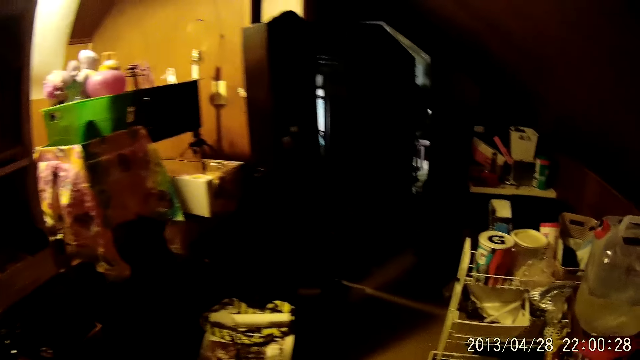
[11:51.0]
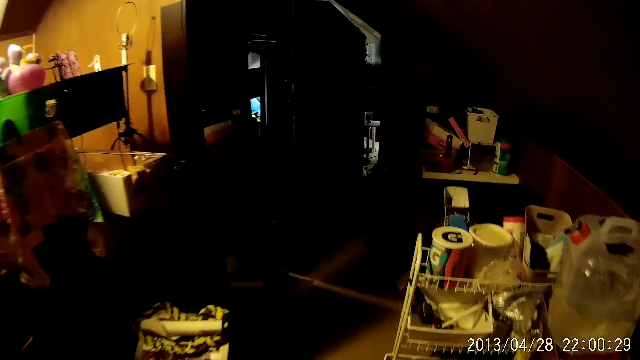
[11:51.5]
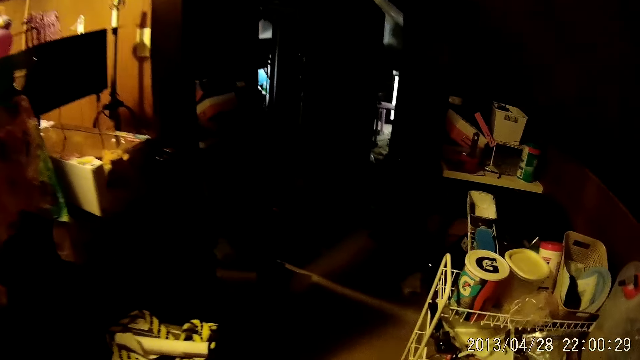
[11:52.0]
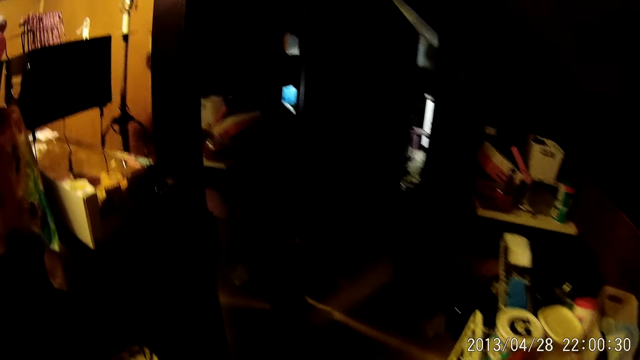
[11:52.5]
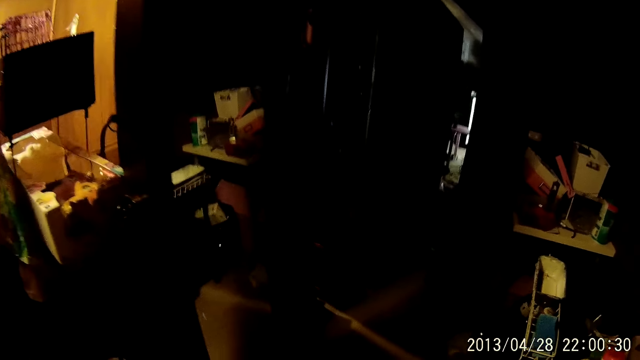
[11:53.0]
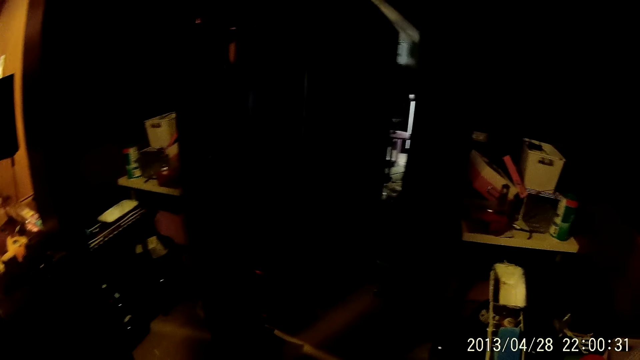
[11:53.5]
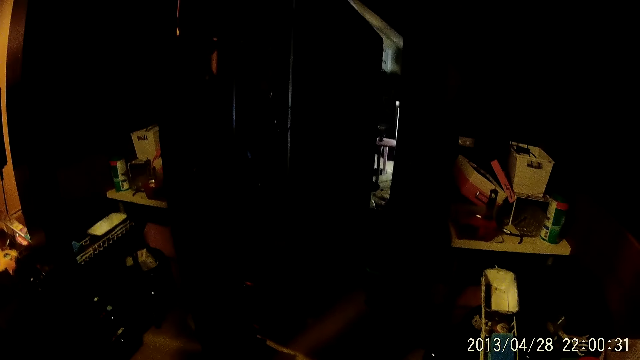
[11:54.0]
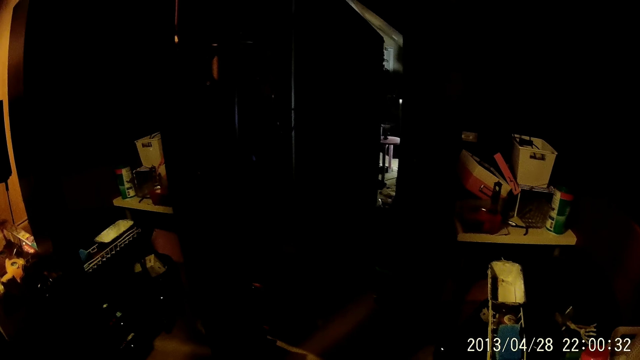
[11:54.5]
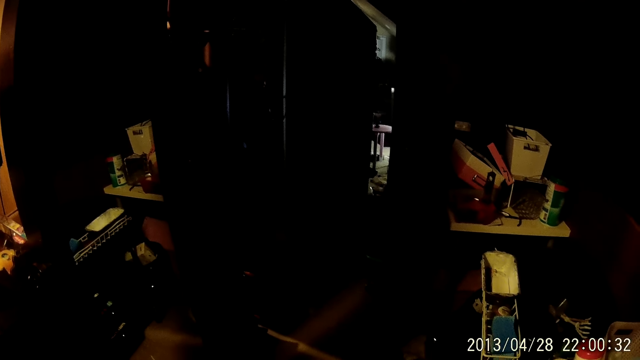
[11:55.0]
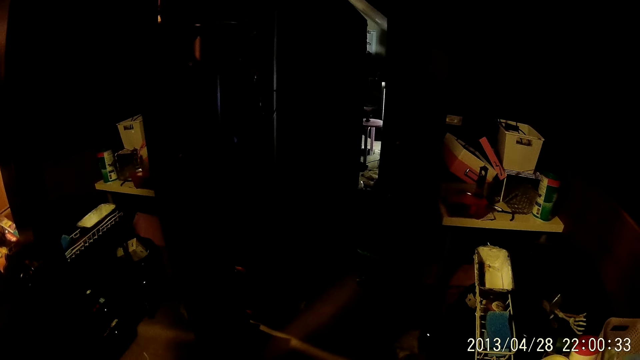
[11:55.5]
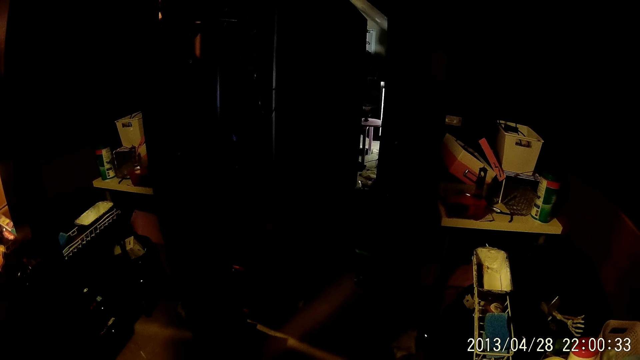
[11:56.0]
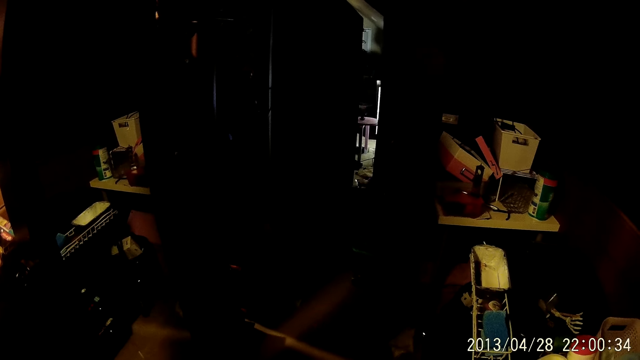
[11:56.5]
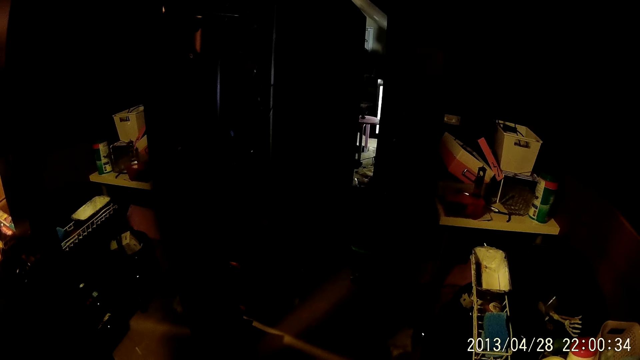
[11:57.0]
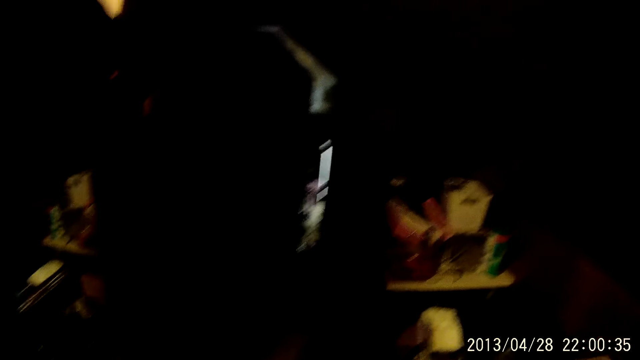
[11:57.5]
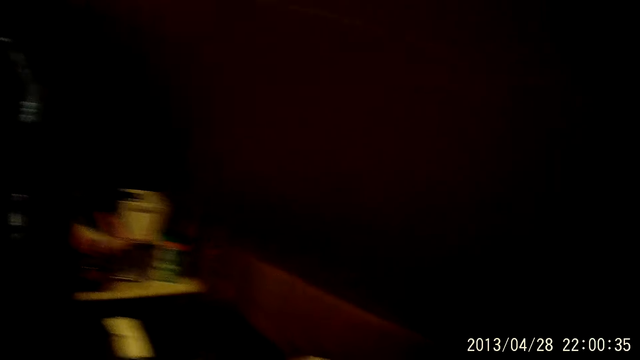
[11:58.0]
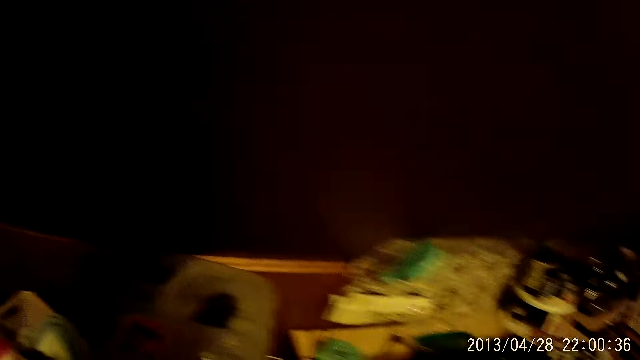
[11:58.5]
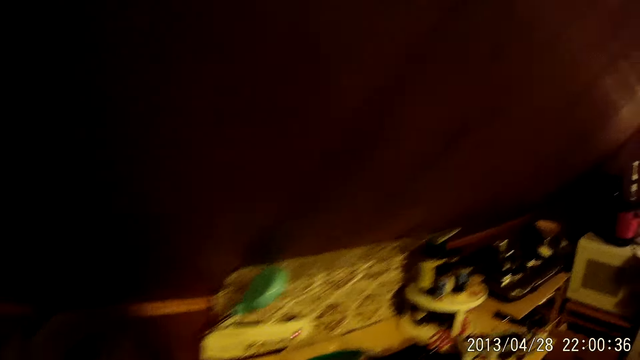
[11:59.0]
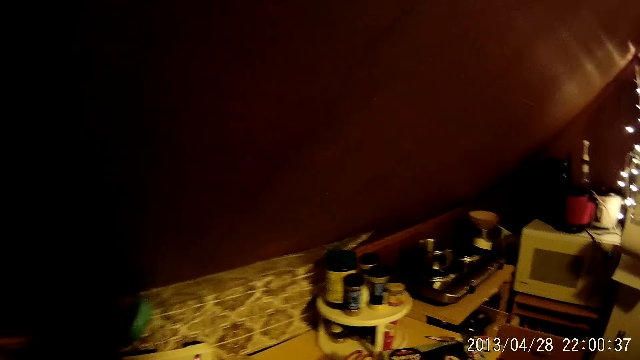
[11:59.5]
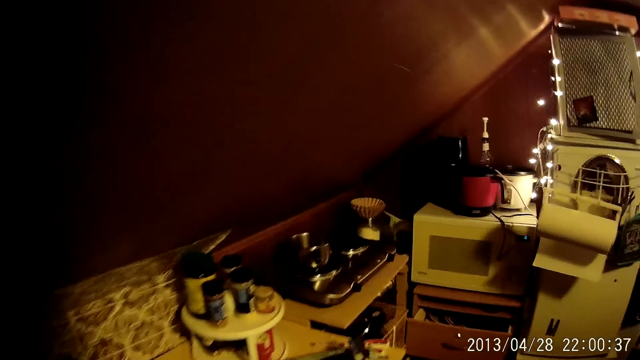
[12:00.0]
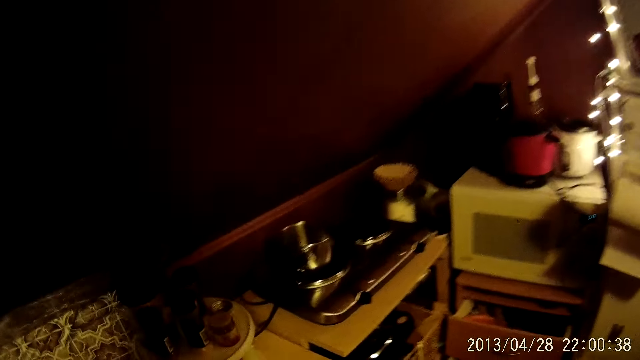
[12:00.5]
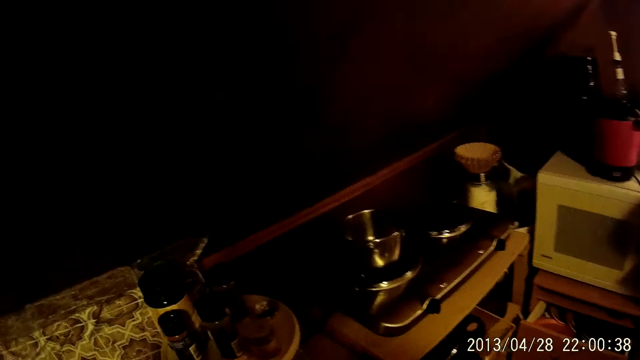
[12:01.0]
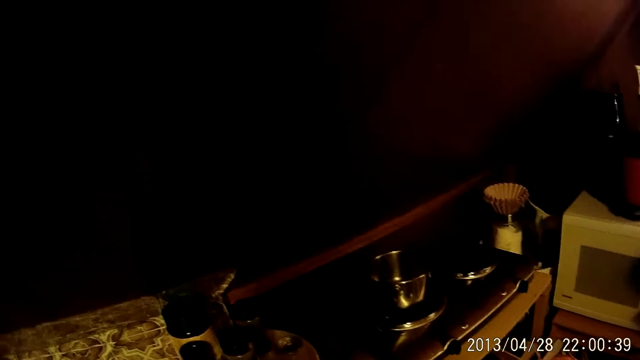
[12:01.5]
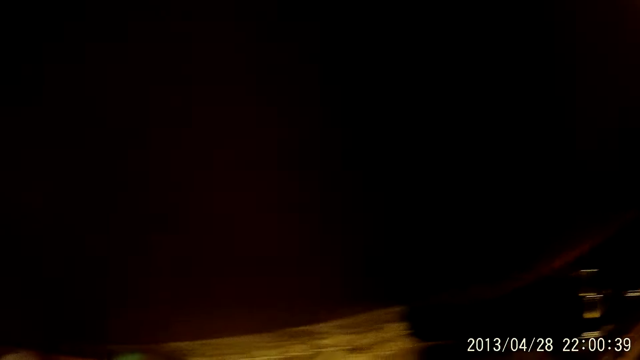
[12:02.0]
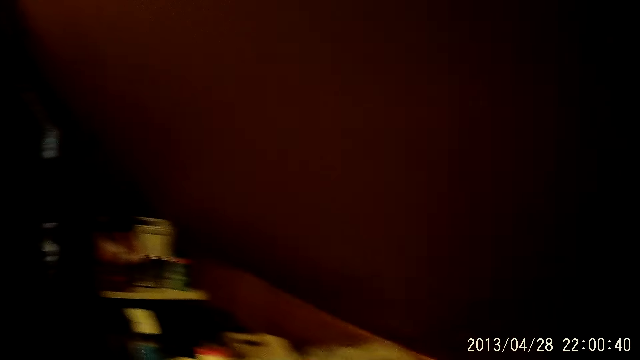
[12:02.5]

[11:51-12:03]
The camera wearer walks in the house.

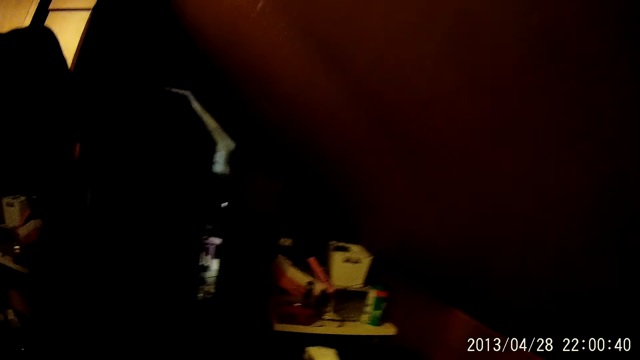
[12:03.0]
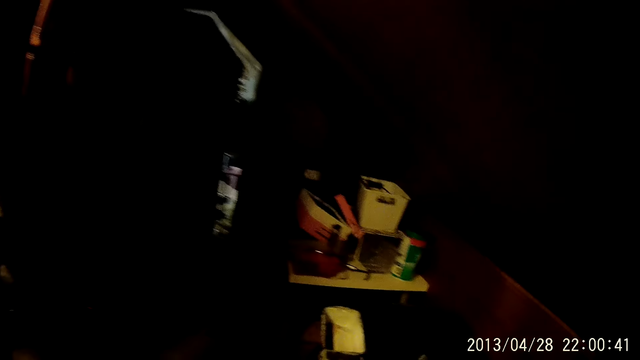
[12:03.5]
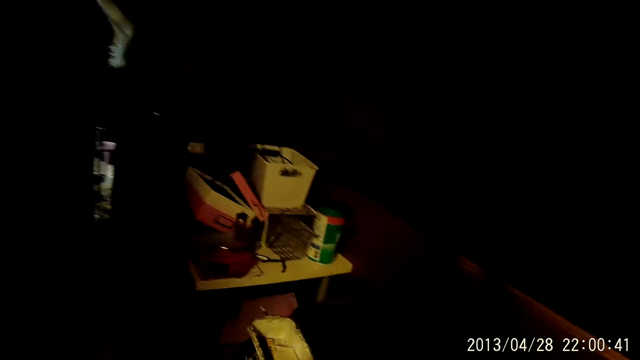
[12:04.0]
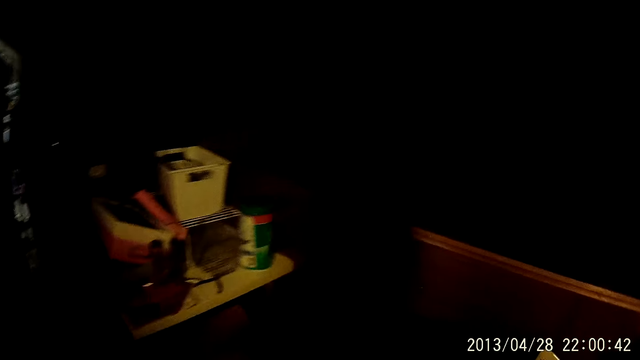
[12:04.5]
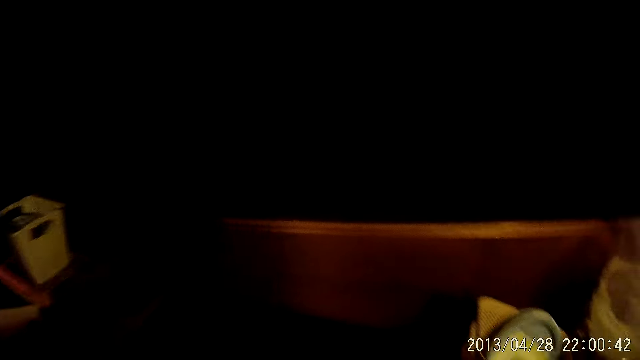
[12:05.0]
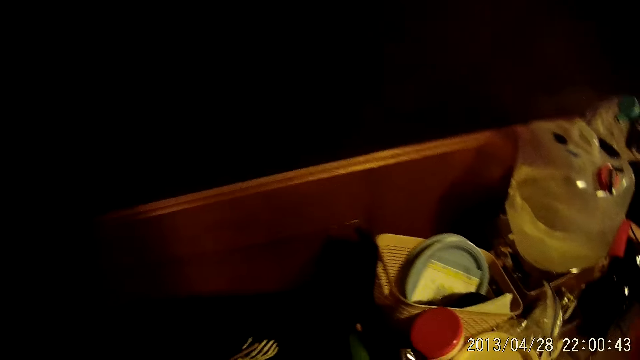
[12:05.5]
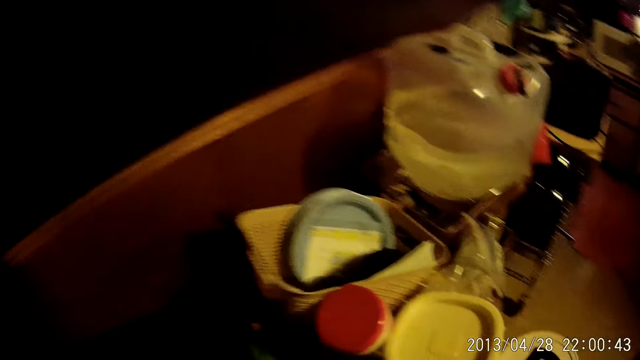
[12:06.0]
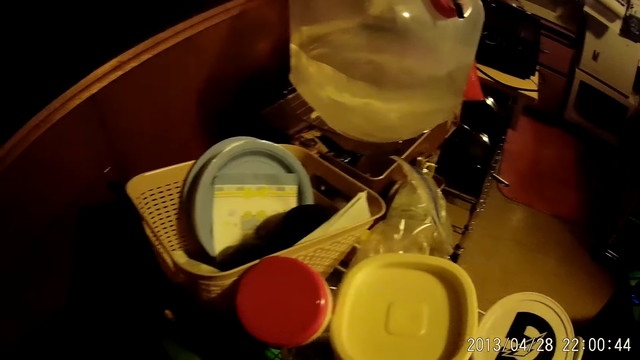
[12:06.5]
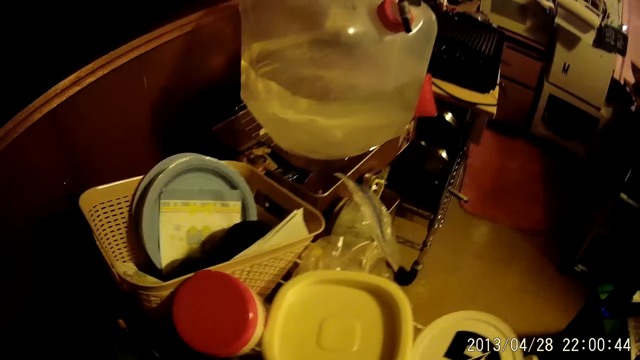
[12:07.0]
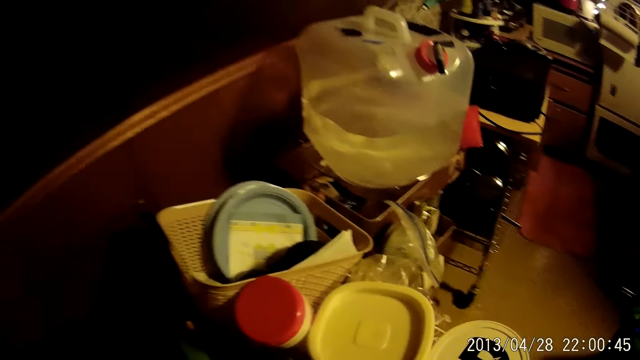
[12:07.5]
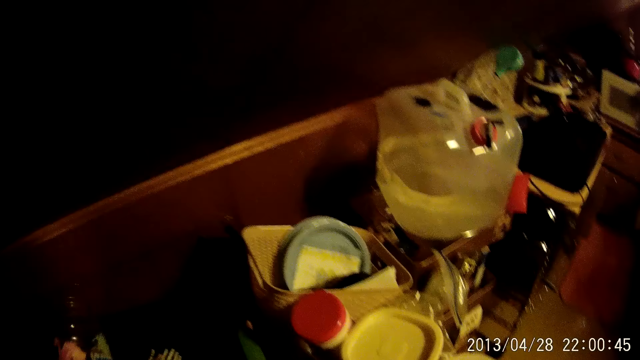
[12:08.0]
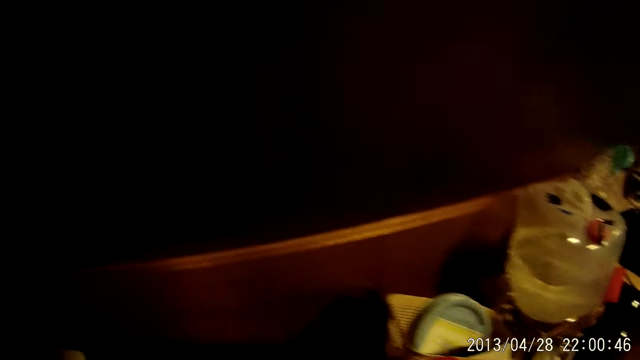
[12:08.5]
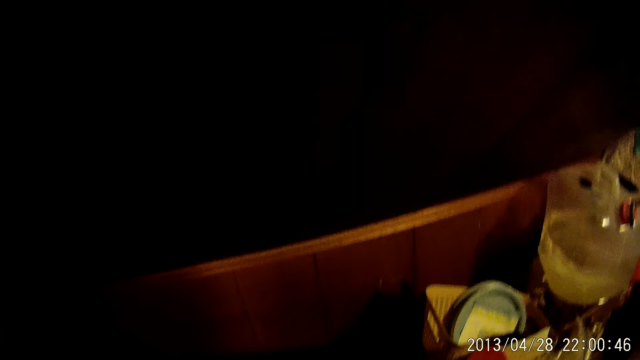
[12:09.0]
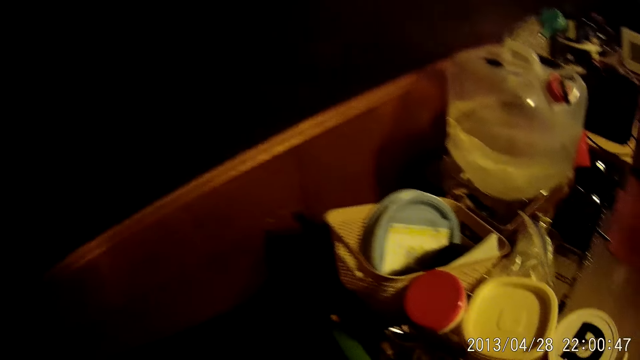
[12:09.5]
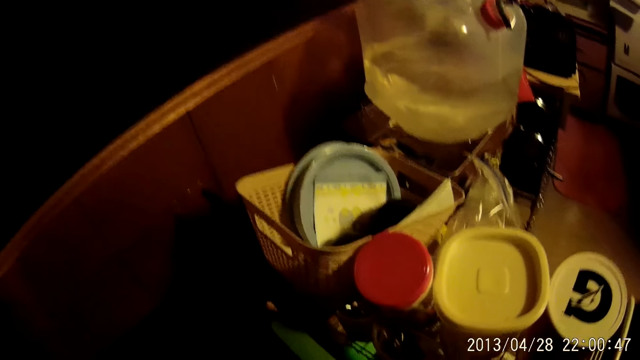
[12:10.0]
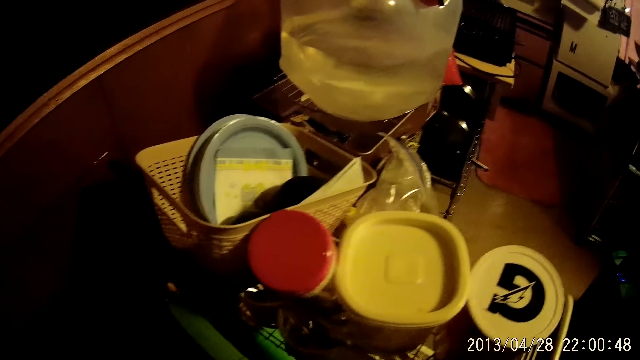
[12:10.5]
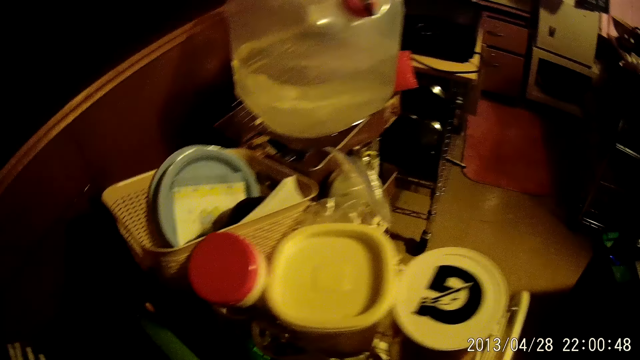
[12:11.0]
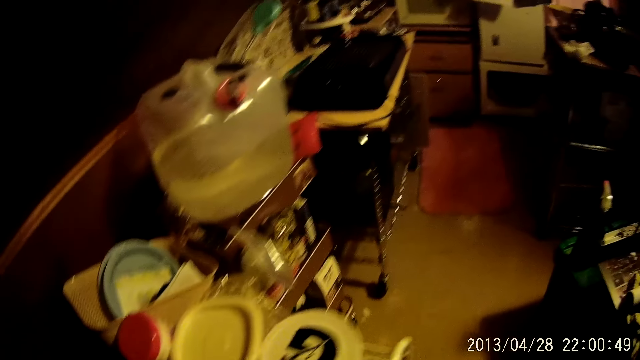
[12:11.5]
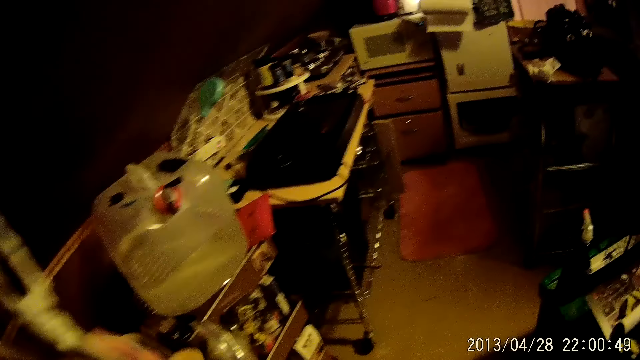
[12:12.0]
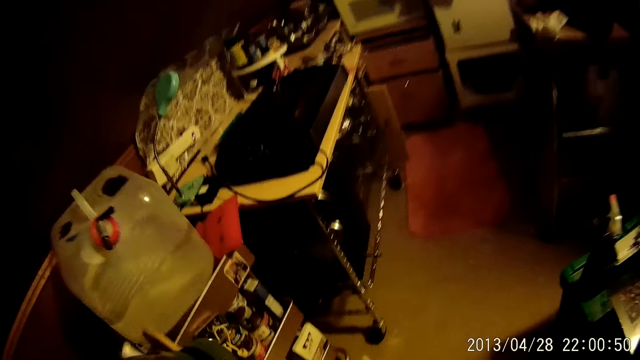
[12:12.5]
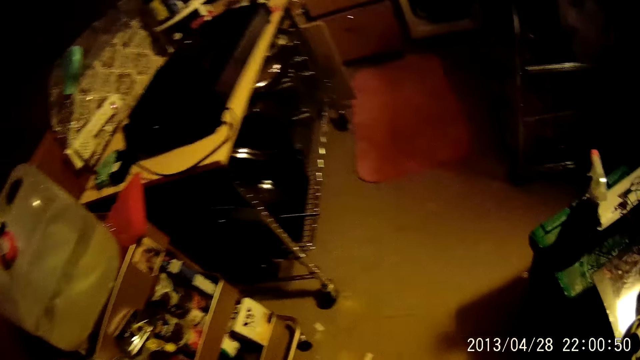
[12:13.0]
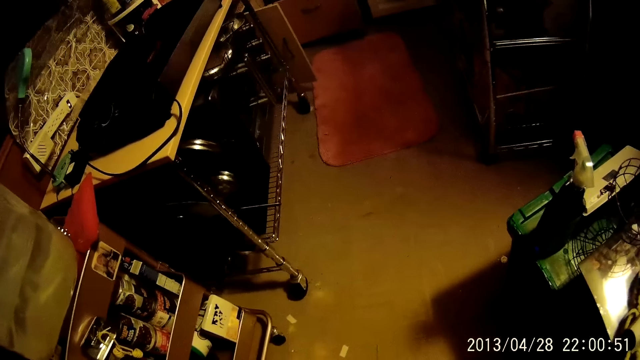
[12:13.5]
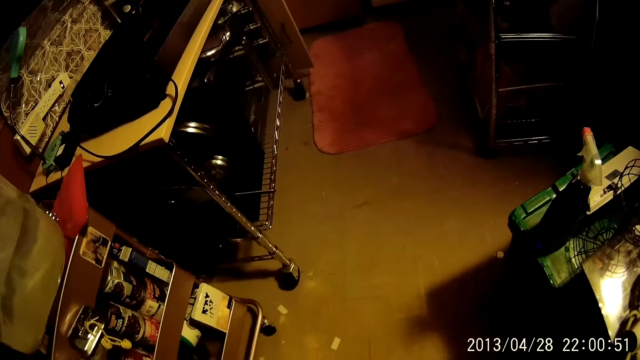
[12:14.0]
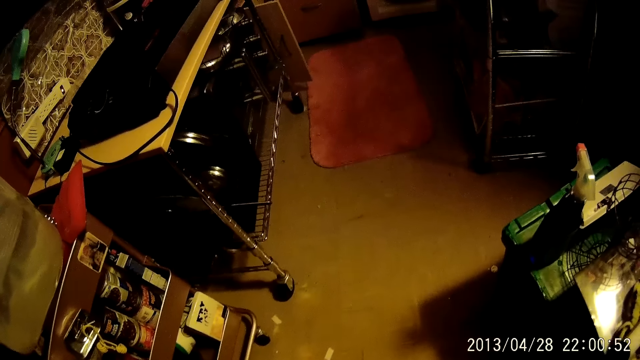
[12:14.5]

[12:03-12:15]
The camera wearer looks at the plastic tins on the table. They swing something. They walk in the house.
